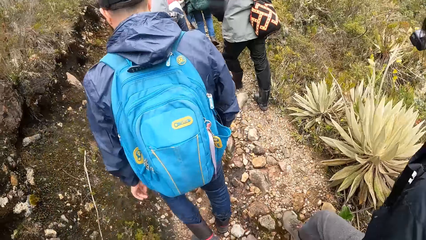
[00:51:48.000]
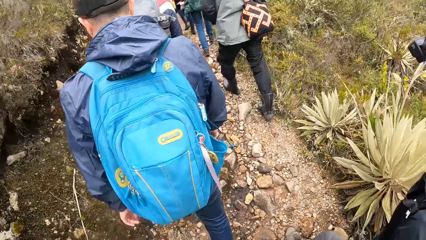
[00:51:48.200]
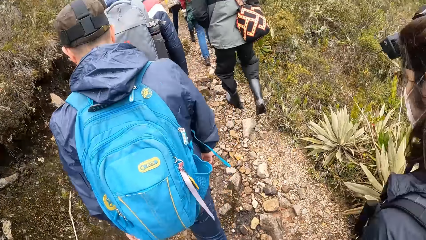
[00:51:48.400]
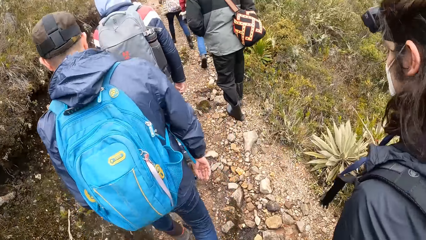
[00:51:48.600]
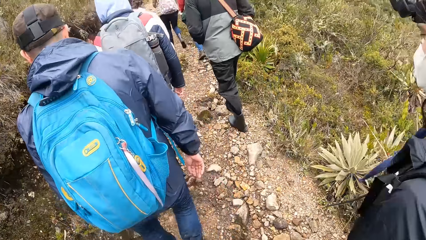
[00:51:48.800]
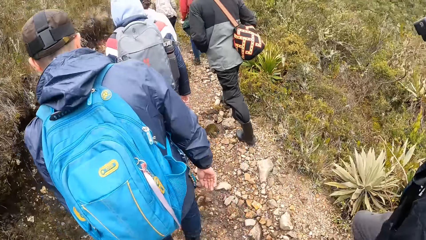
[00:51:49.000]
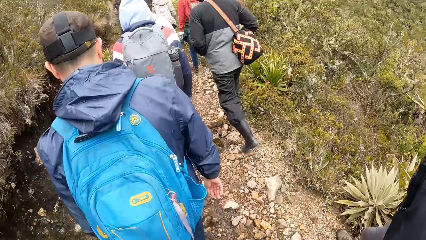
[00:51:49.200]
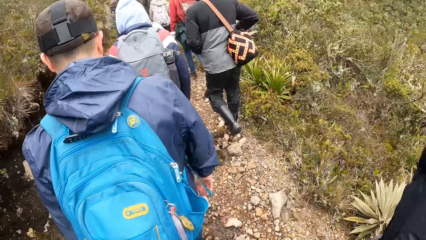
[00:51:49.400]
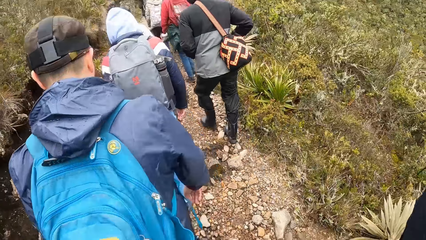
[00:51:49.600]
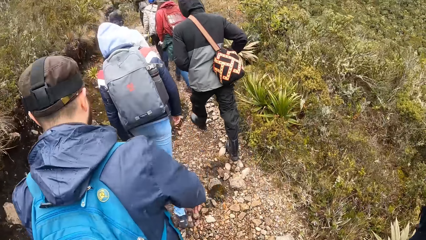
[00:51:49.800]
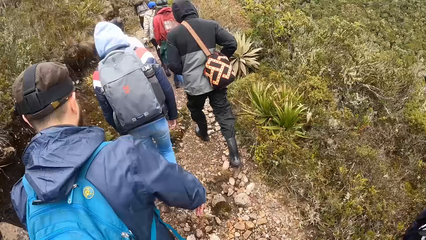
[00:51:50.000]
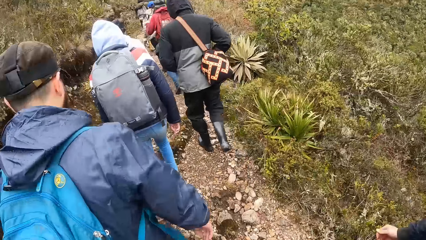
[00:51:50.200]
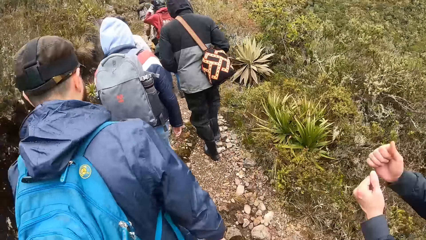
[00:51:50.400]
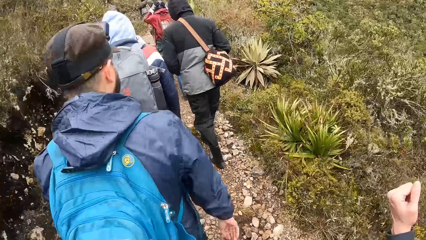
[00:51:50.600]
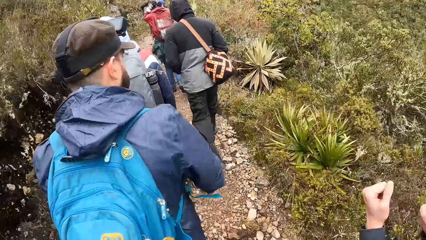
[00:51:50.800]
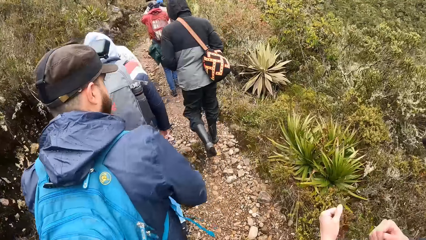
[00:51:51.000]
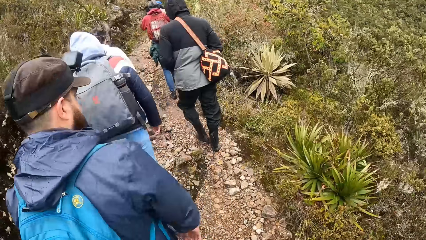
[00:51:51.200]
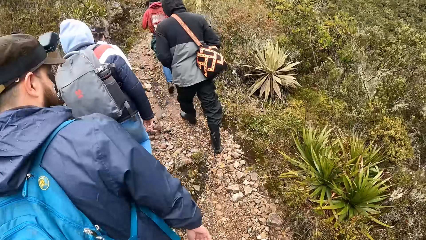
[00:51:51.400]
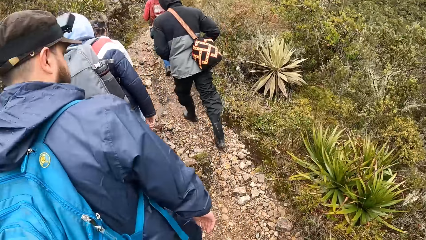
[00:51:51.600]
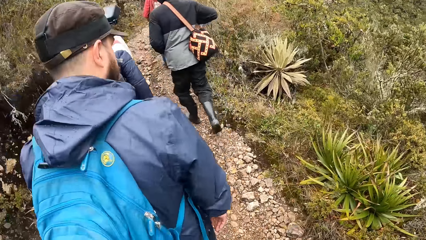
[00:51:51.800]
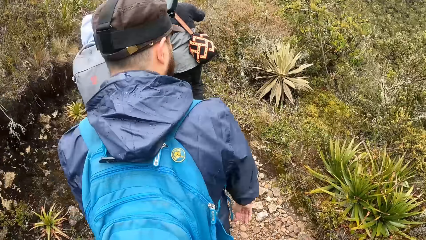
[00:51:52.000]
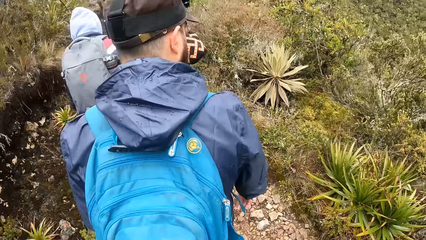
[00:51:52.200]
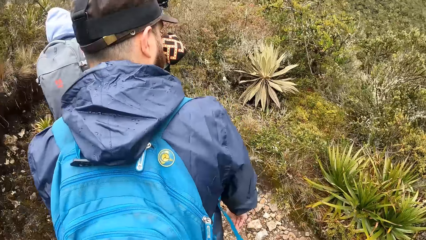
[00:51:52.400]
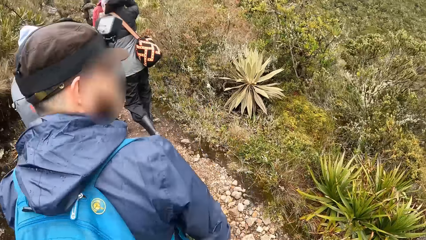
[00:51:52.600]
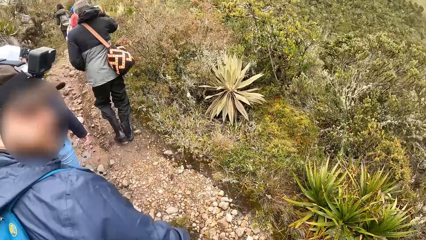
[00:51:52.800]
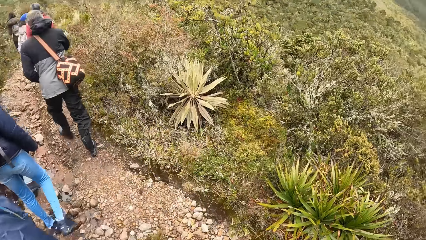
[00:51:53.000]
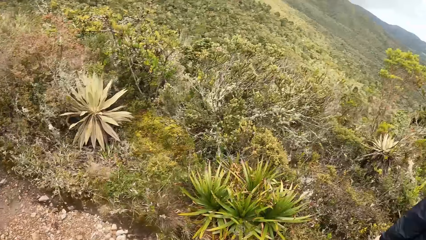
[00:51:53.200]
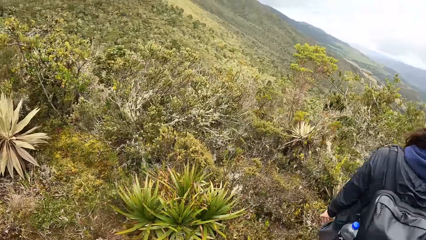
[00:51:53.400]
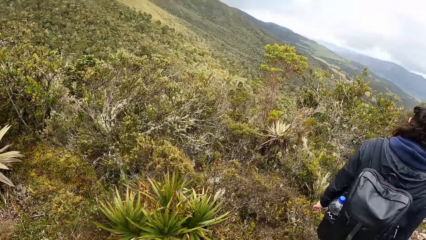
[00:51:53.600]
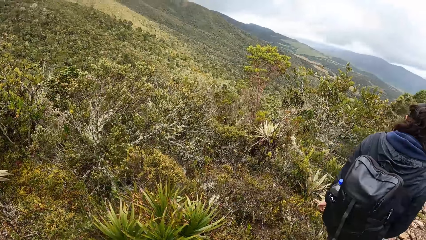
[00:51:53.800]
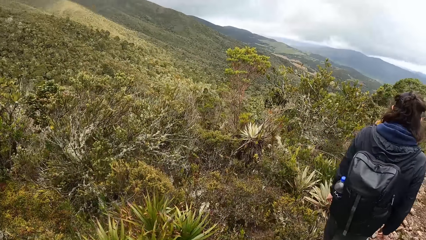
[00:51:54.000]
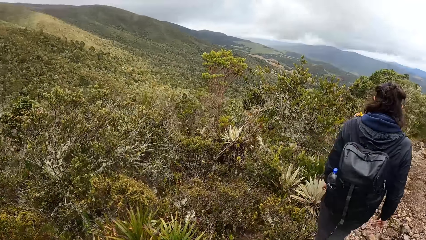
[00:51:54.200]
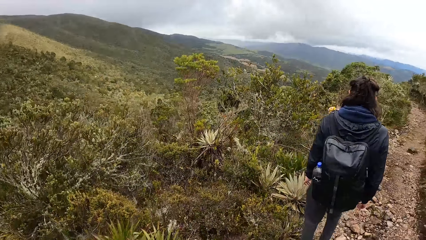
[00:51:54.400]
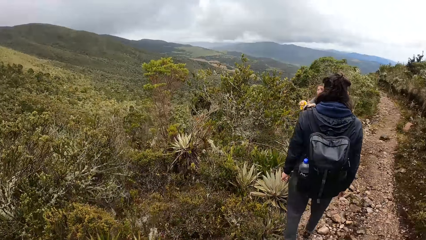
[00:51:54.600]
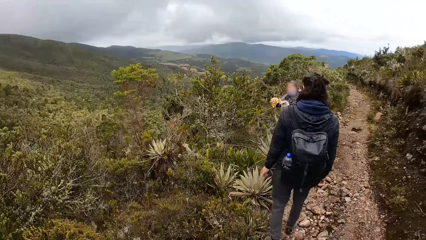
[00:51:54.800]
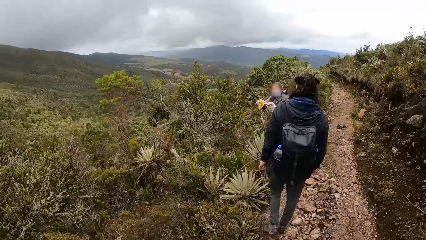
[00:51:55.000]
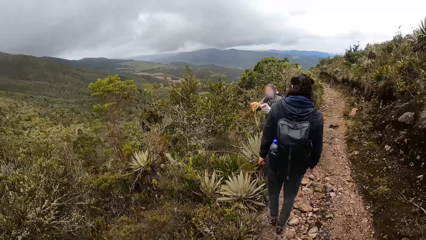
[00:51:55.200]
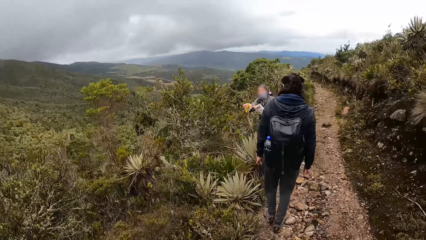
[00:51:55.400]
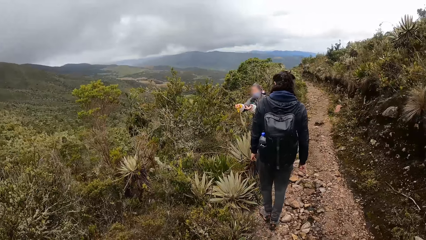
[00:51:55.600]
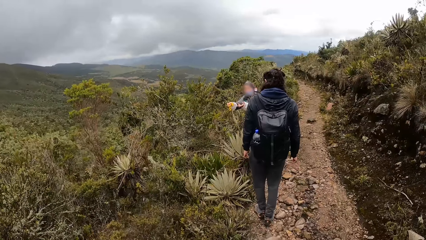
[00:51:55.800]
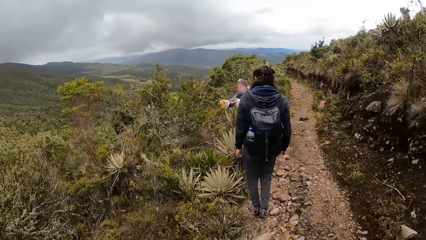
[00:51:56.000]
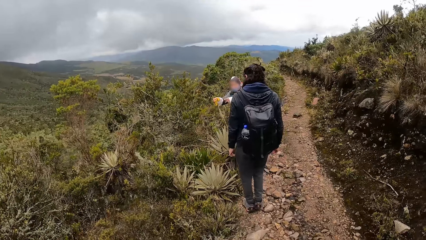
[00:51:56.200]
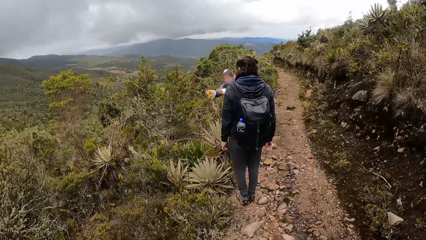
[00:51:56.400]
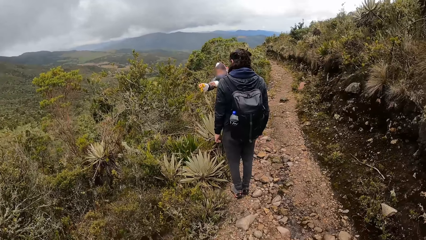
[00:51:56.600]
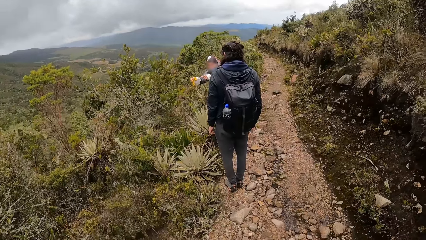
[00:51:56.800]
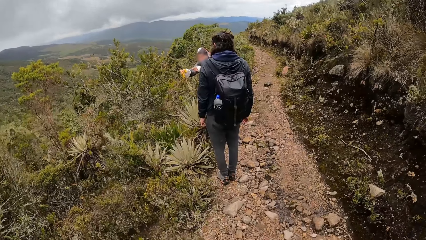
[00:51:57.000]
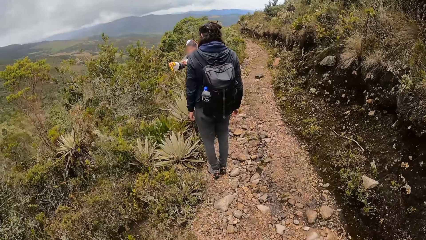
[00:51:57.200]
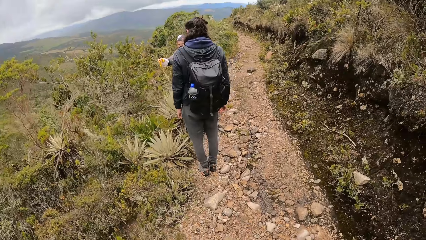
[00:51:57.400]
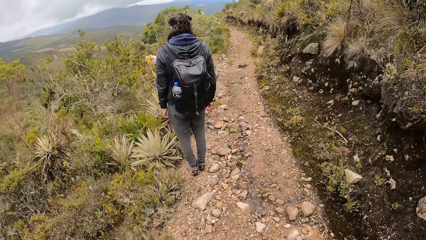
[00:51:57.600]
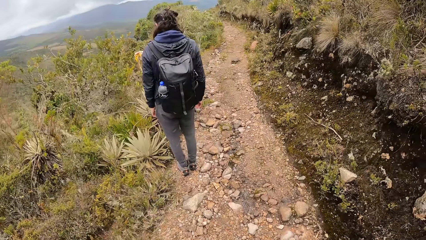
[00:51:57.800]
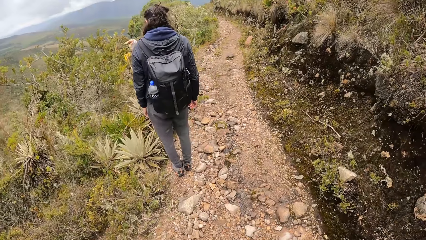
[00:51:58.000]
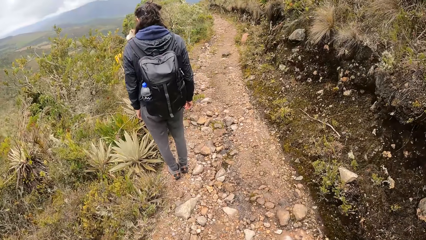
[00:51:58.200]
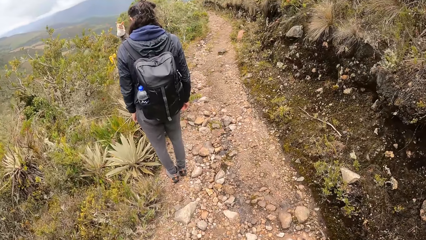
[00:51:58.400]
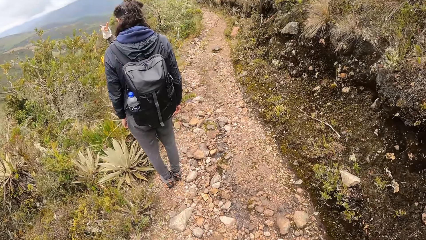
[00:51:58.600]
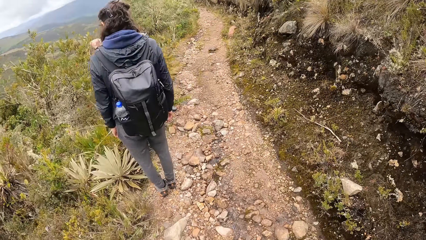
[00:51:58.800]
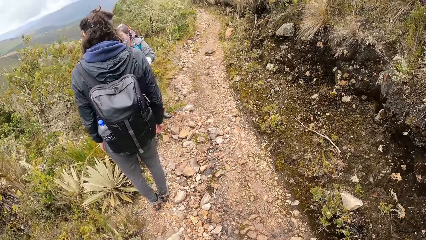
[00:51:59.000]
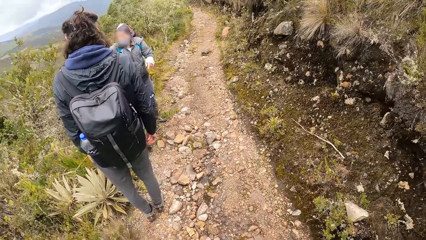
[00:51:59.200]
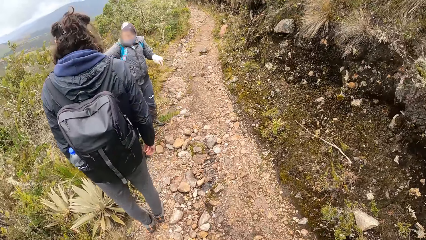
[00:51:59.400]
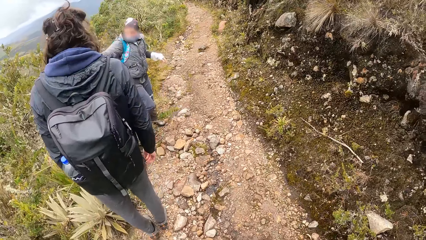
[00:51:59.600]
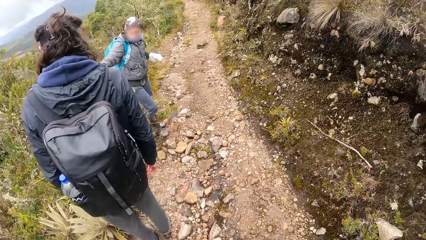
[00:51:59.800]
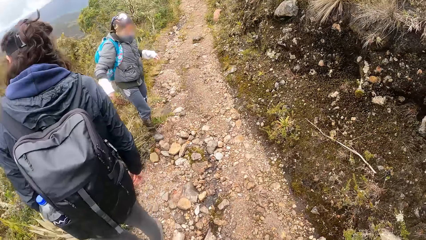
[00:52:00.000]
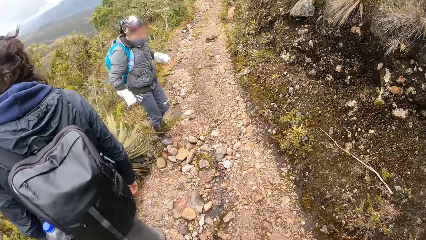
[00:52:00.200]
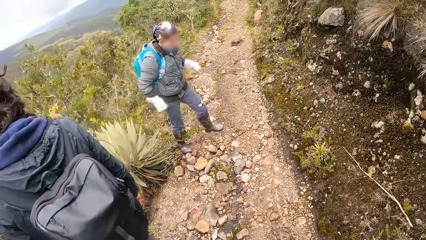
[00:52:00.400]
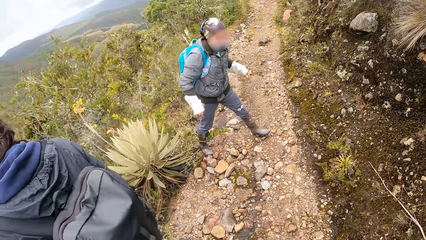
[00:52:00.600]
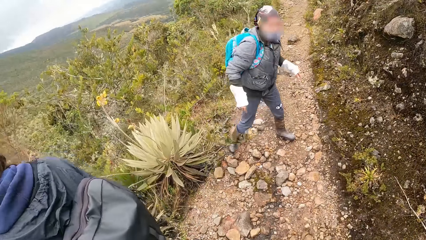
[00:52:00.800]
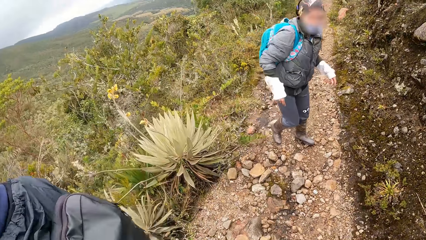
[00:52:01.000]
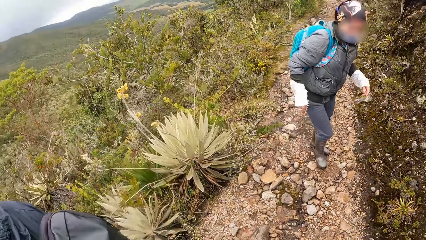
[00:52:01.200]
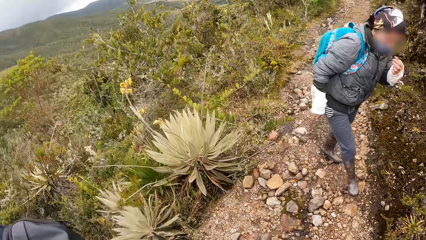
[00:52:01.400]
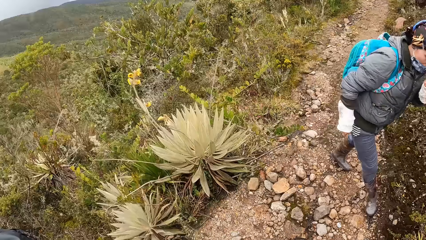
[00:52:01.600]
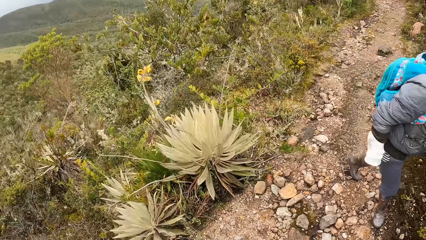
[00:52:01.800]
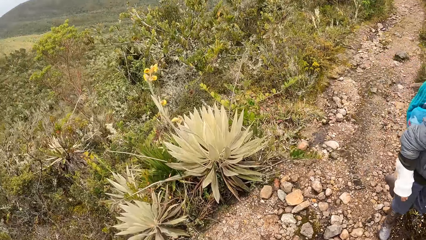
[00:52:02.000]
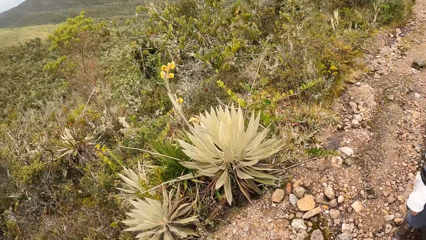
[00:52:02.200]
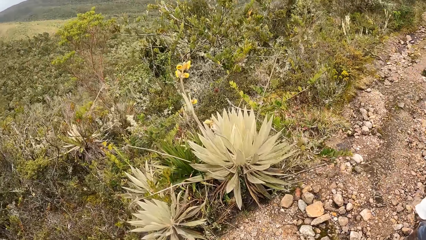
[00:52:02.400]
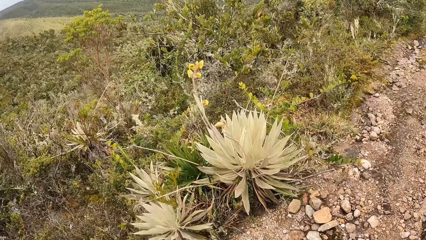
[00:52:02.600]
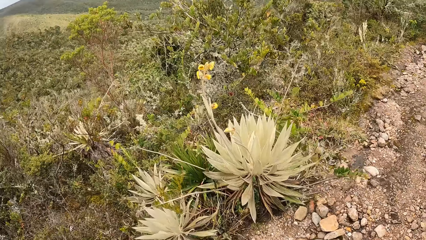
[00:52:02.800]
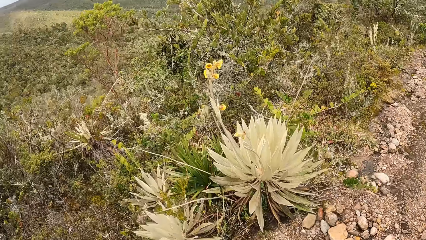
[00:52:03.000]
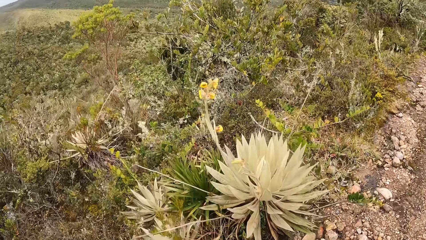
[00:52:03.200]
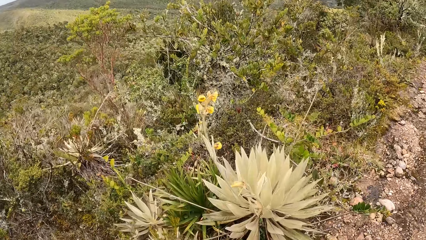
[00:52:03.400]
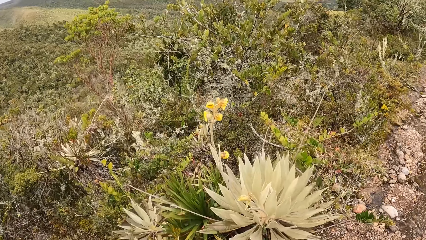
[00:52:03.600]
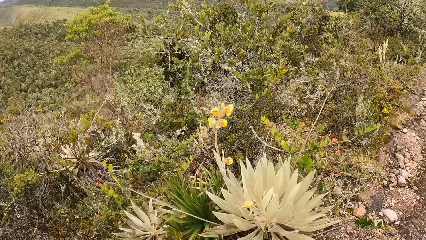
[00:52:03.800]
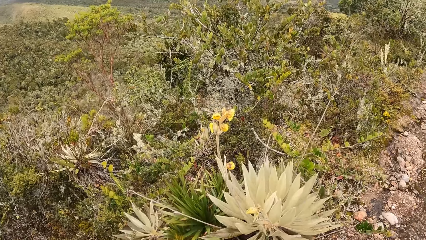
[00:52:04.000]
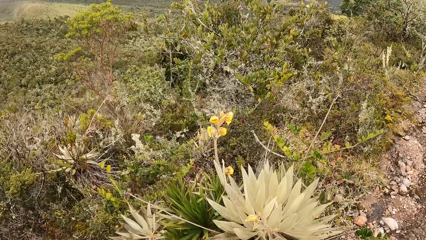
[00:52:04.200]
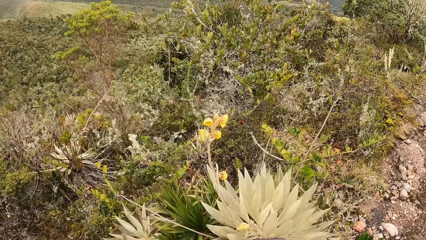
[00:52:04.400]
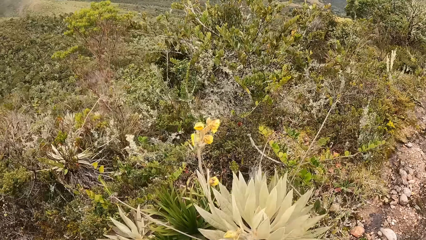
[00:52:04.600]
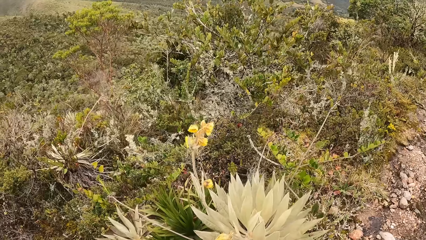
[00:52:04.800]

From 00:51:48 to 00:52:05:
The camera wearer walks on the stony path with the tourists. A man gestures and converses. The camera wearer turns back. The man walks back on the hill path to a woman. The woman holds a sisal flower alongside the path. The man stands on the path. The woman touches the flower with her right hand. The camera wearer stares around. They walk towards the man and the woman. The woman walks from the sisal.
